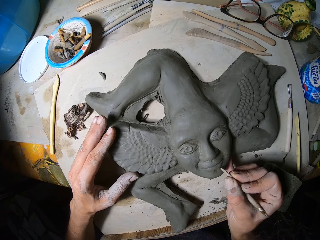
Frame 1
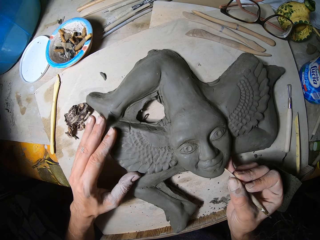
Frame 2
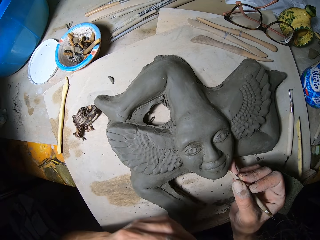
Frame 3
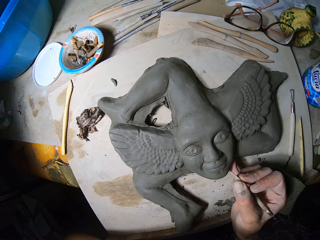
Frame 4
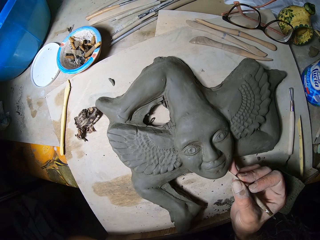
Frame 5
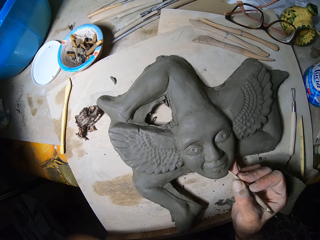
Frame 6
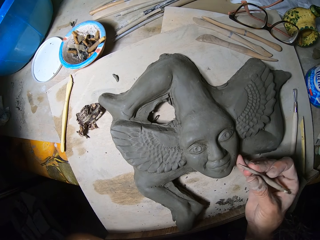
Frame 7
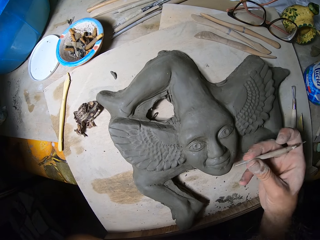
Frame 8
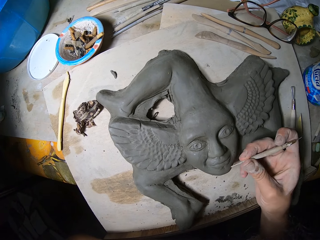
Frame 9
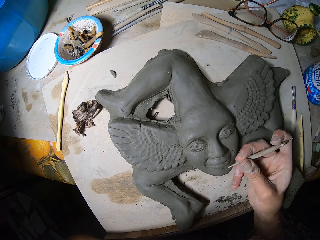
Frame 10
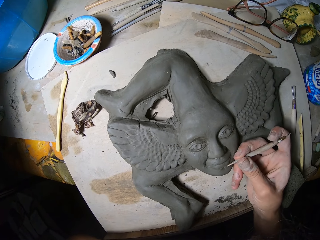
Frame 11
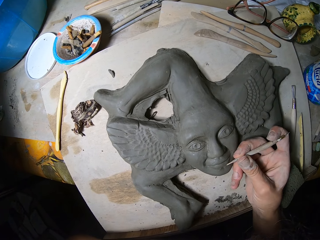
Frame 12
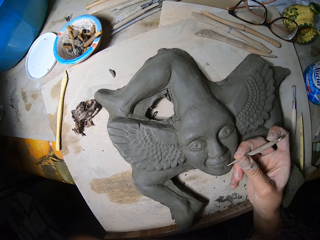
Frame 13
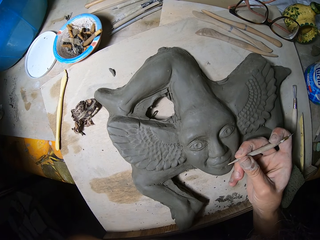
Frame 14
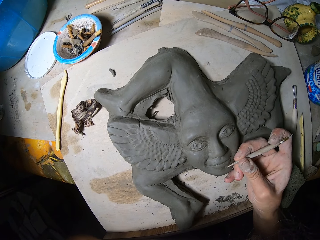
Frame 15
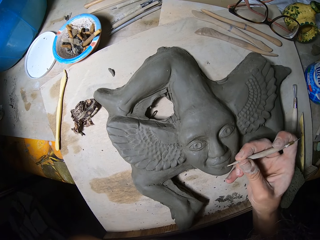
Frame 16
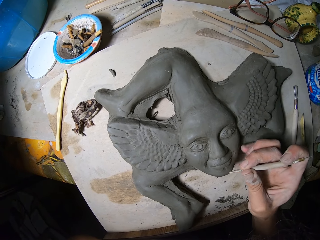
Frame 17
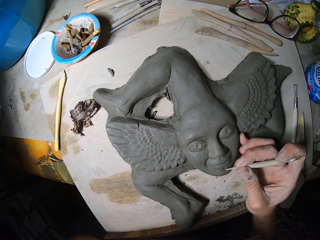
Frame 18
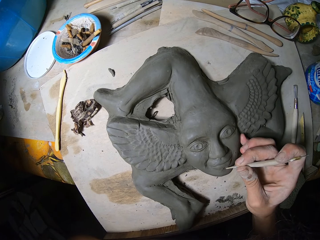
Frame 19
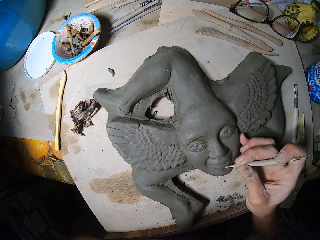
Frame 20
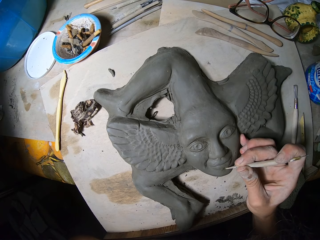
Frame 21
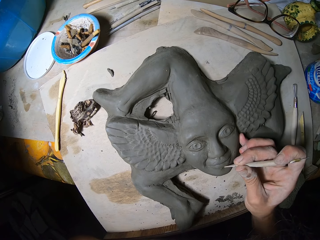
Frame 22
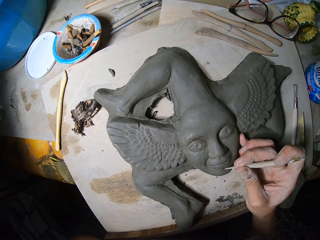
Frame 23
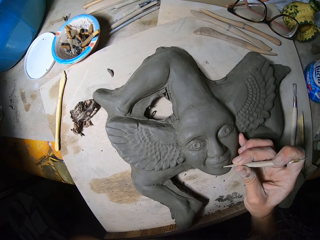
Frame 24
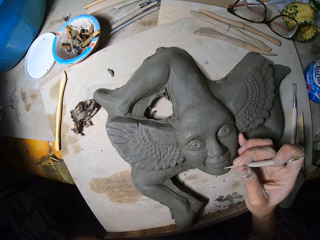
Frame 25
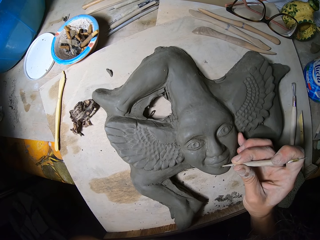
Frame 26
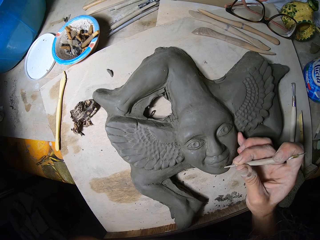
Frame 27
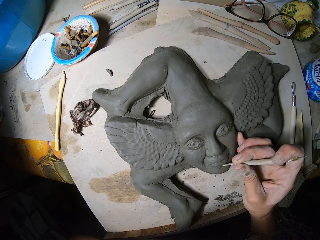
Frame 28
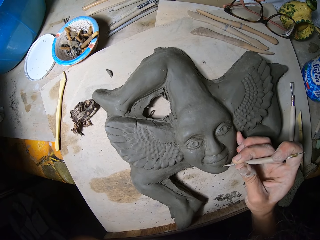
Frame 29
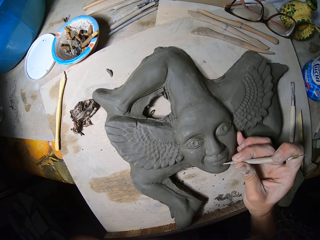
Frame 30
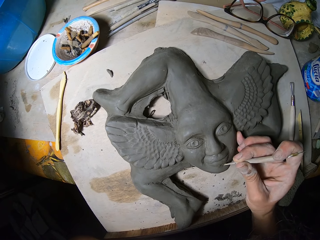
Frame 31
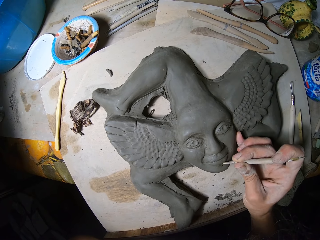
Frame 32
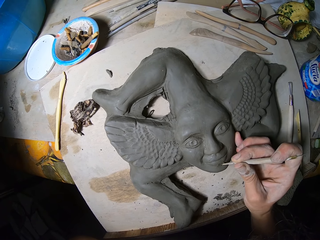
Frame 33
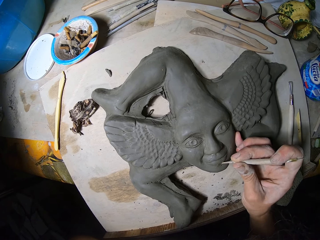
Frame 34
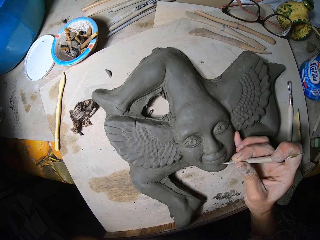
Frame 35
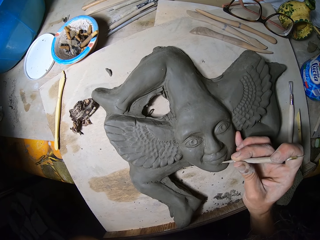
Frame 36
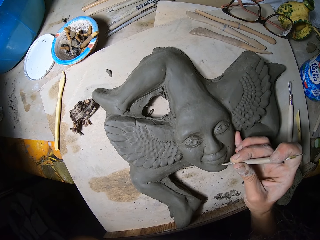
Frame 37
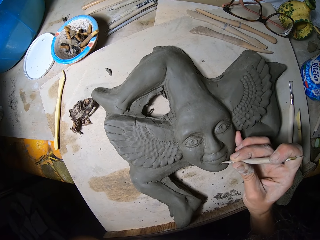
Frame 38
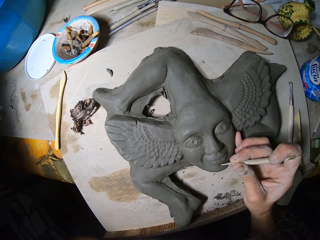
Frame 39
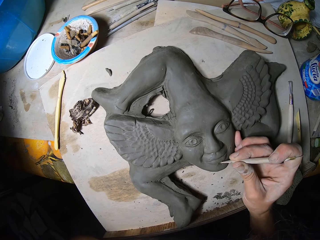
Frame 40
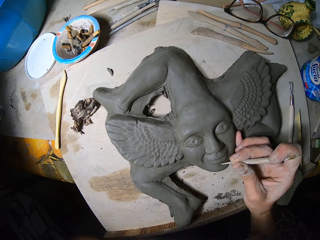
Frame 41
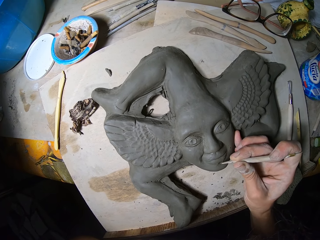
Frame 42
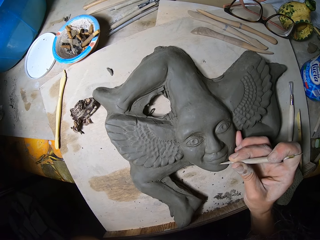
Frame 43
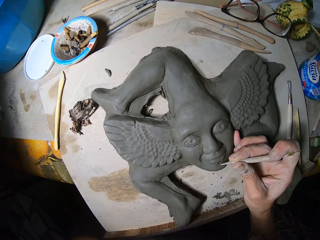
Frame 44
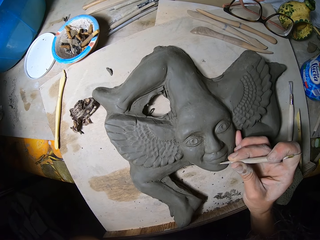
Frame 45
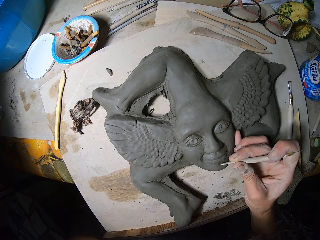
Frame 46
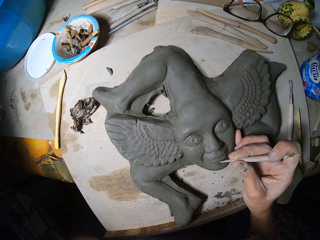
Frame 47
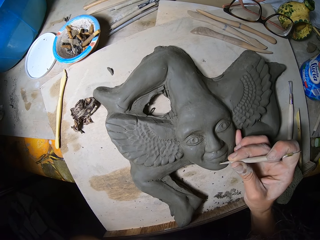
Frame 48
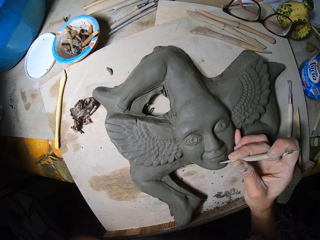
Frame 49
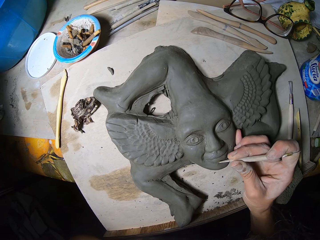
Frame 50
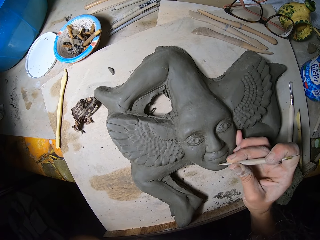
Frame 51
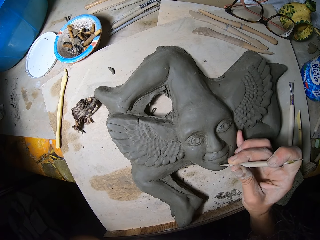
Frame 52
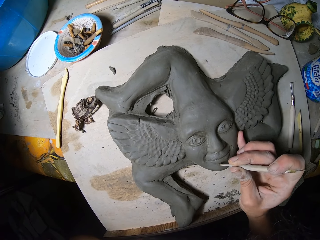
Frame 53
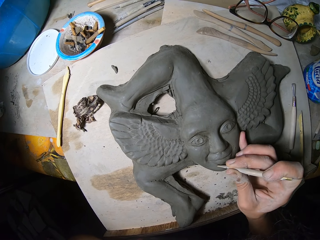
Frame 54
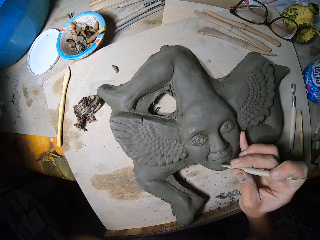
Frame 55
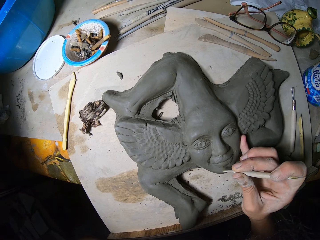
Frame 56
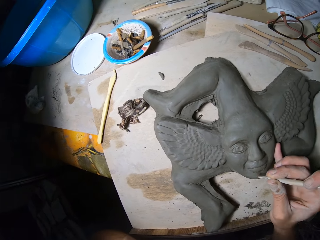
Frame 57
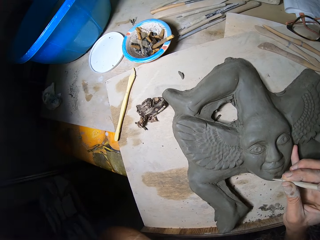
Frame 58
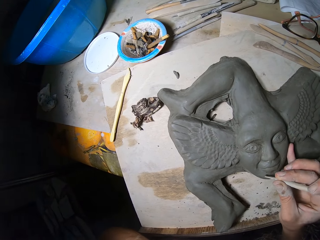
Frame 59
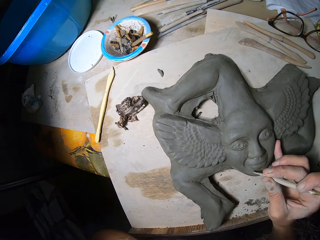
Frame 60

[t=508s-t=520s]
The camera wearer removes the hand from the sculpture. They stare at the sculpture. They decorate the sculpture.

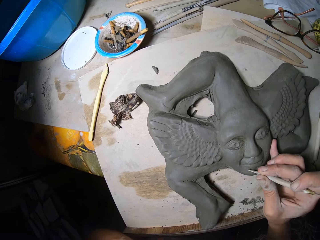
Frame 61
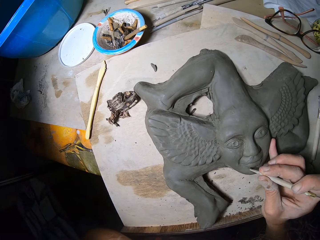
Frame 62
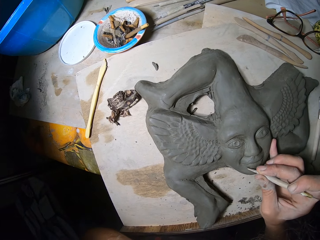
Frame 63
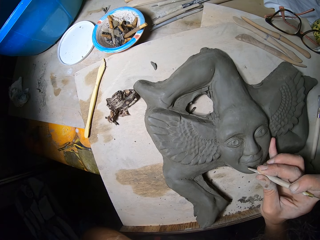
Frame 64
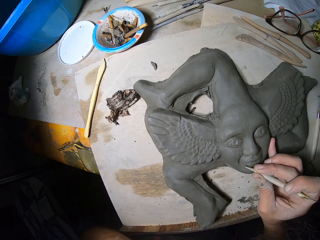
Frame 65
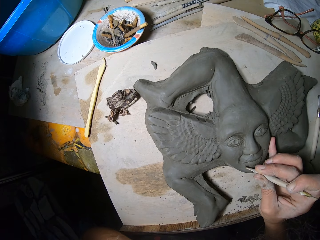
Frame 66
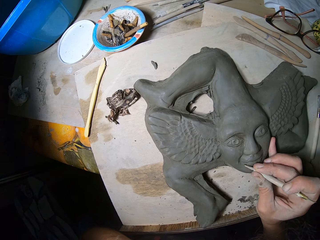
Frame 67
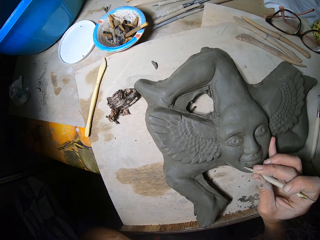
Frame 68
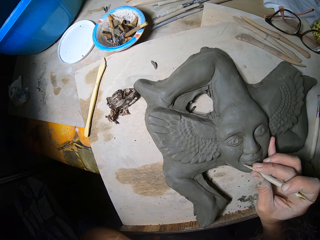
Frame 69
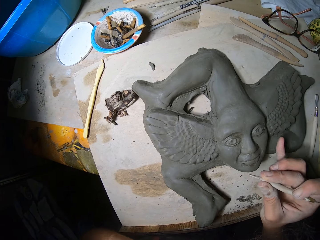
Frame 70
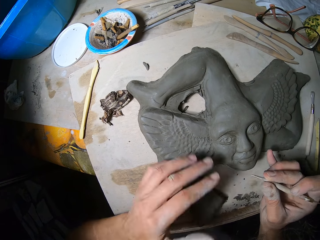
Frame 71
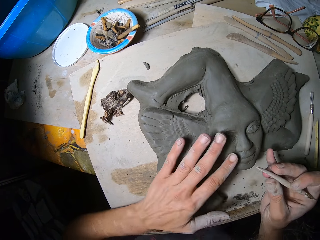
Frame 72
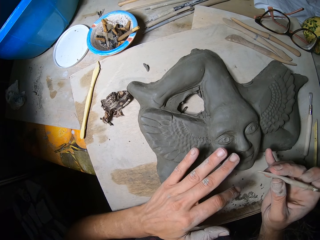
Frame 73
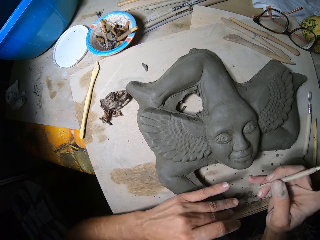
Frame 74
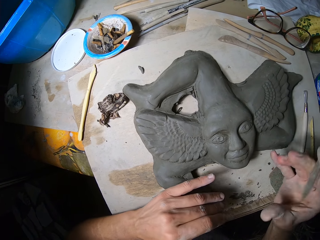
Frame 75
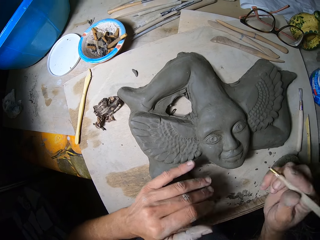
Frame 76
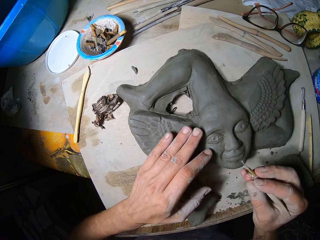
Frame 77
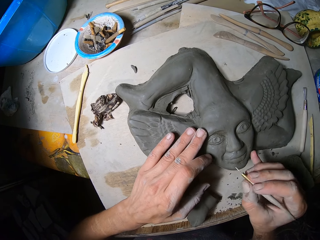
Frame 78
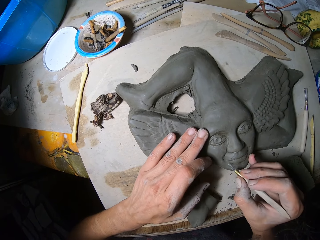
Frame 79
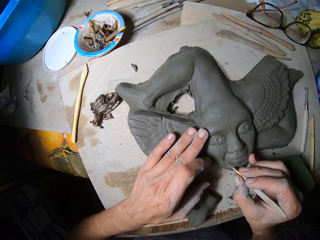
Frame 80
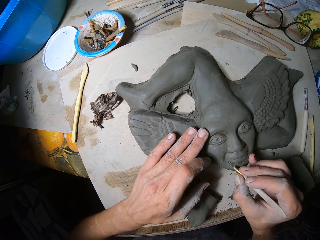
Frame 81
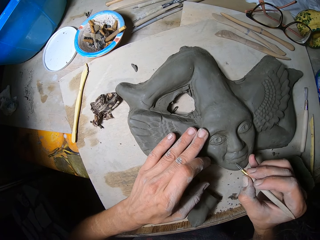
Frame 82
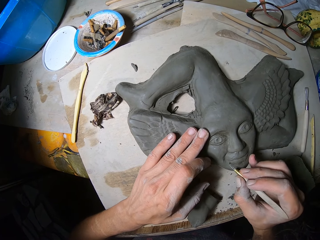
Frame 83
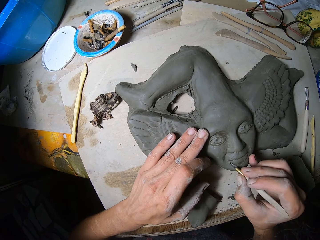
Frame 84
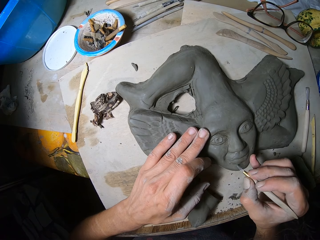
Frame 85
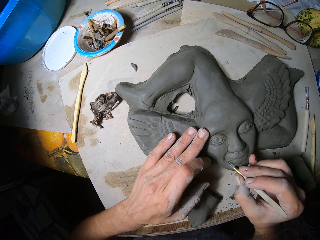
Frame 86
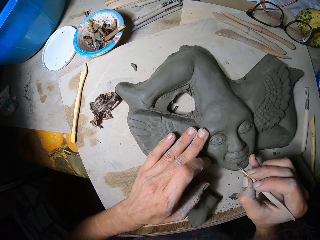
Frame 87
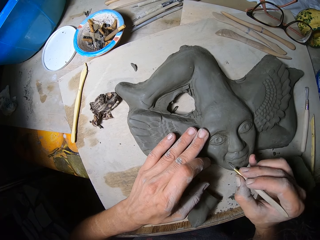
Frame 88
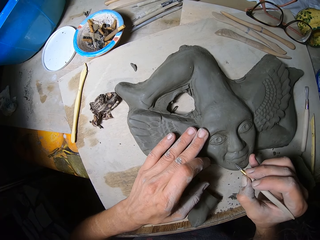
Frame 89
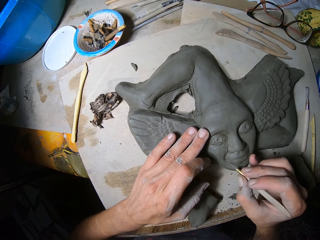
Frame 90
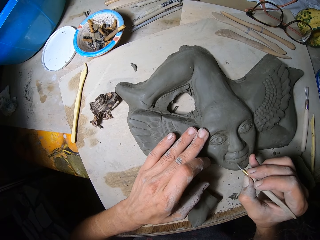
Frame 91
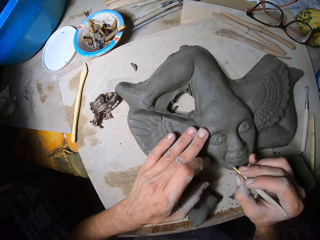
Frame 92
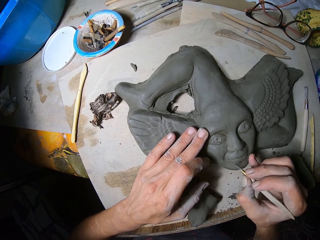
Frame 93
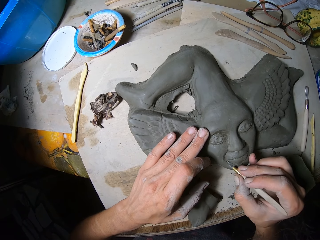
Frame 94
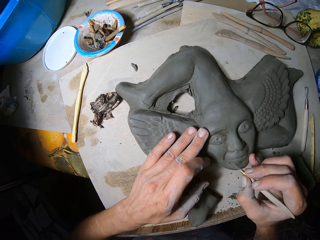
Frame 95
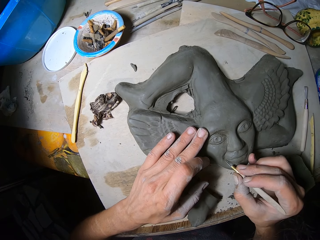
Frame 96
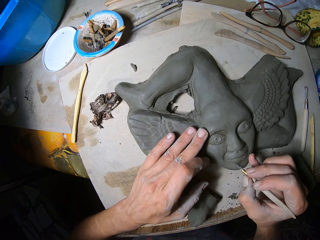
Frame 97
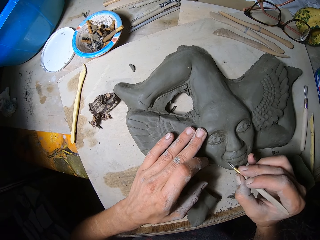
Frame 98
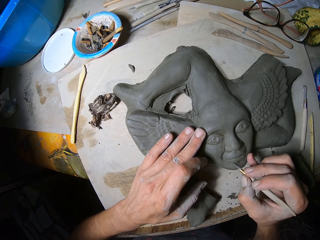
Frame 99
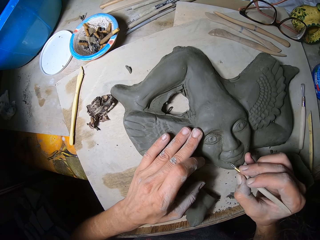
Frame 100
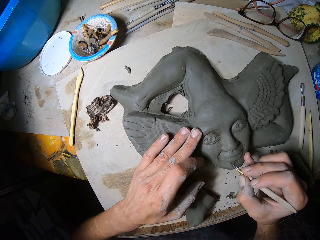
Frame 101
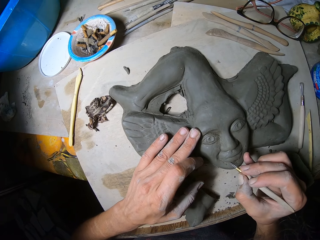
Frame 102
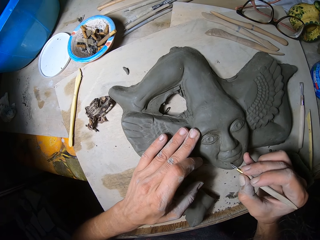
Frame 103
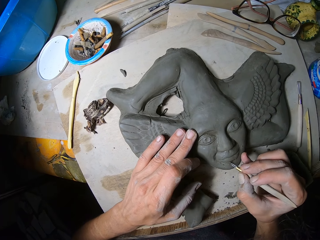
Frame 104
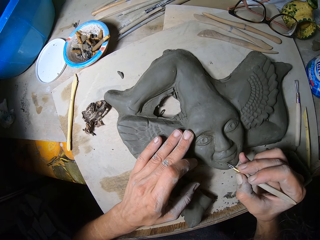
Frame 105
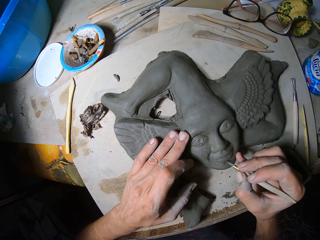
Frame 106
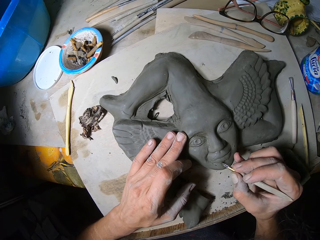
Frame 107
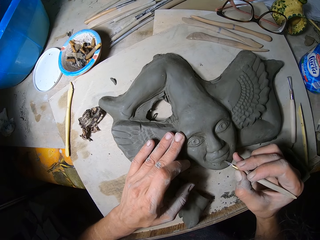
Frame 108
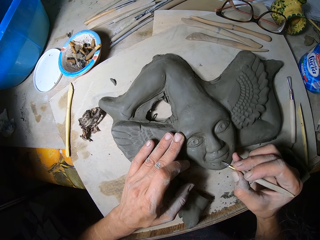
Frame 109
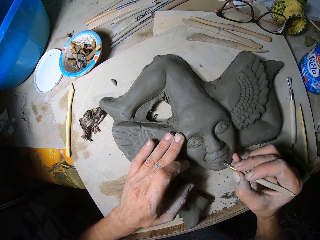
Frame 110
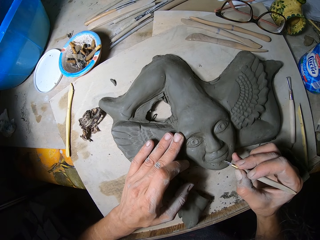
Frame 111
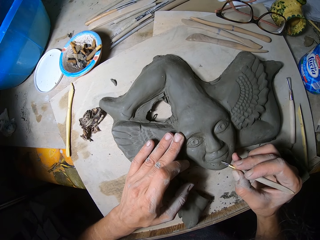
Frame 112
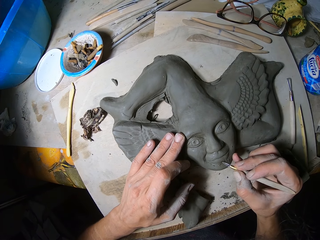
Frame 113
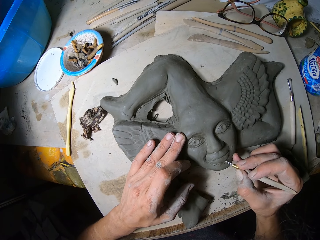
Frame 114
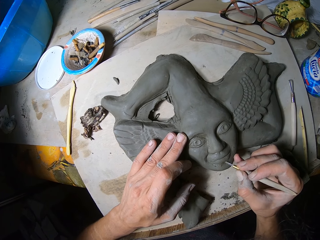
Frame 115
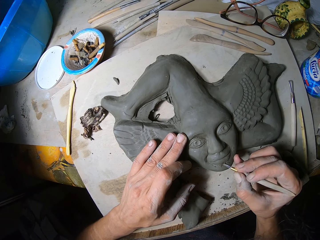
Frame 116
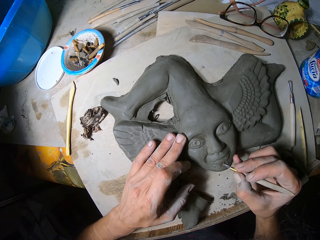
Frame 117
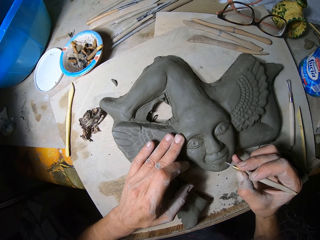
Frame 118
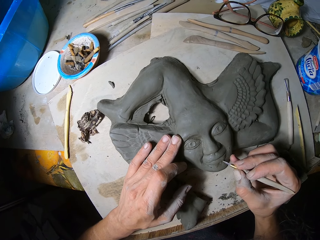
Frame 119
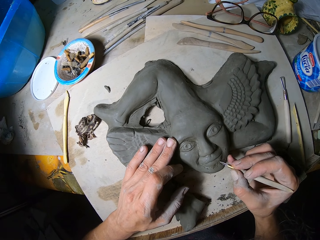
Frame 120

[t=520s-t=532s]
The camera wearer dusts the surface of the artwork or sculpture on the slate board on the work table with his left hand. He flips the tip of the modelling tool in his right hand. He places his left hand on the sculpture. He carves the artwork on the slate board on the work table with a sharp tip of the modelling tool in his right hand. He decorates the sculpture.
